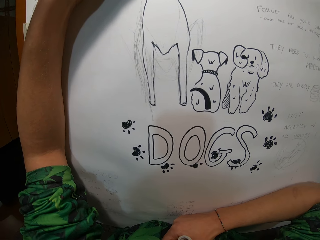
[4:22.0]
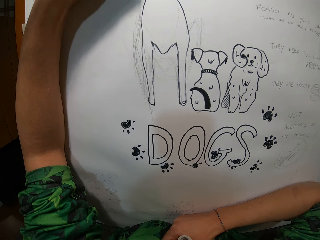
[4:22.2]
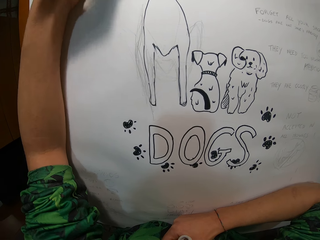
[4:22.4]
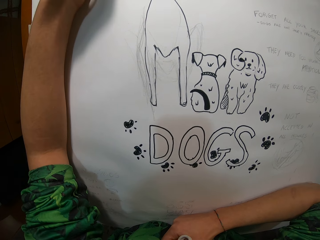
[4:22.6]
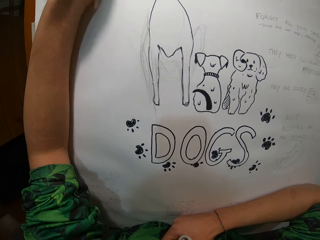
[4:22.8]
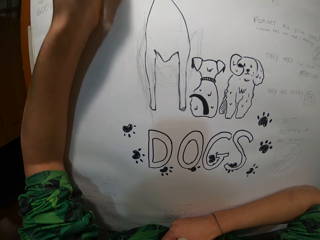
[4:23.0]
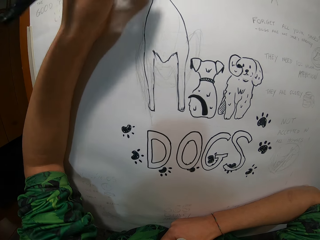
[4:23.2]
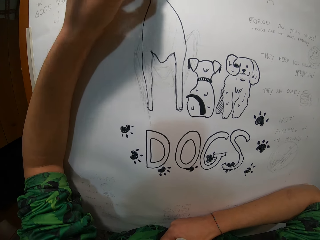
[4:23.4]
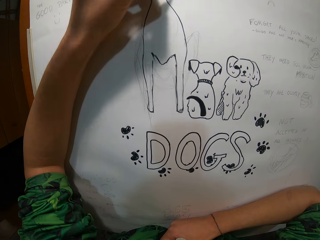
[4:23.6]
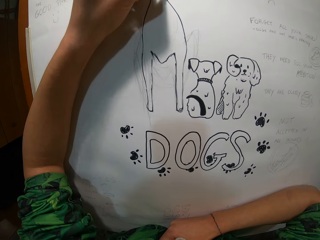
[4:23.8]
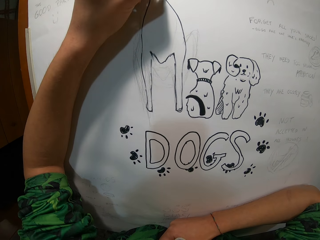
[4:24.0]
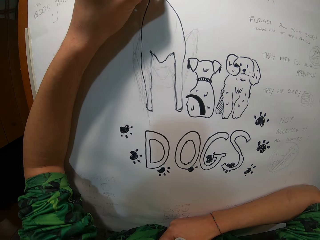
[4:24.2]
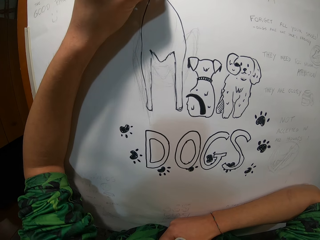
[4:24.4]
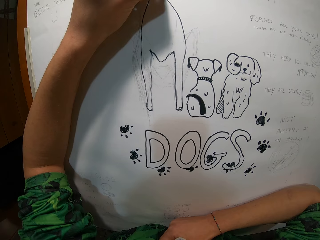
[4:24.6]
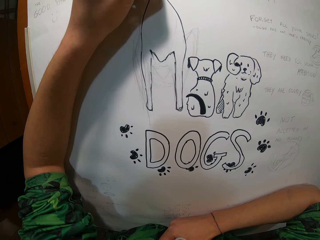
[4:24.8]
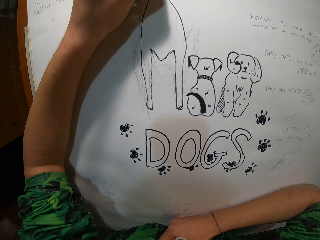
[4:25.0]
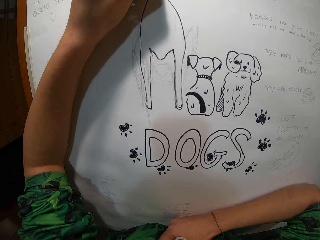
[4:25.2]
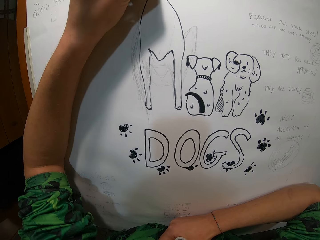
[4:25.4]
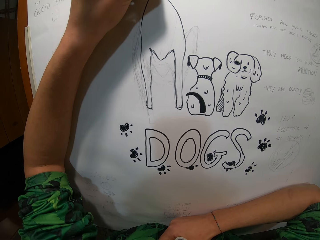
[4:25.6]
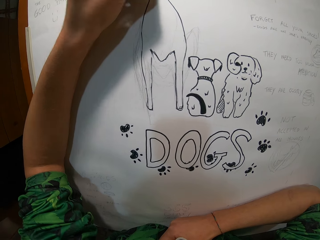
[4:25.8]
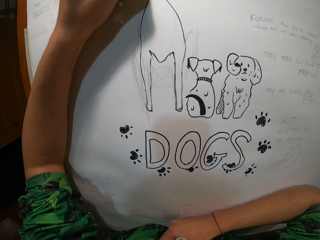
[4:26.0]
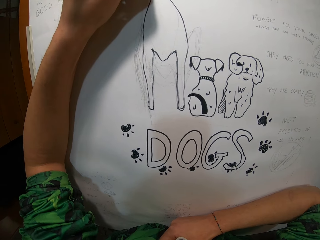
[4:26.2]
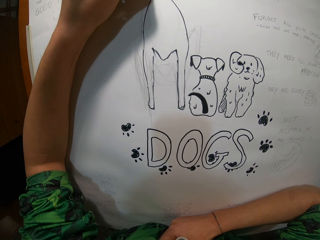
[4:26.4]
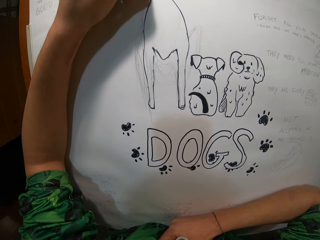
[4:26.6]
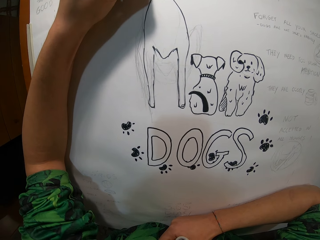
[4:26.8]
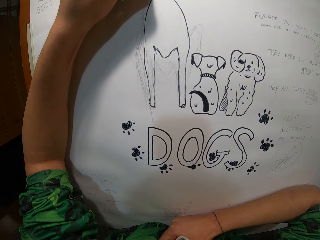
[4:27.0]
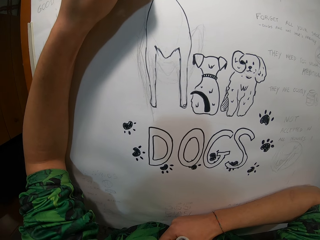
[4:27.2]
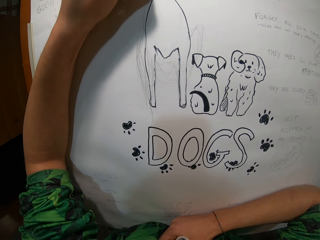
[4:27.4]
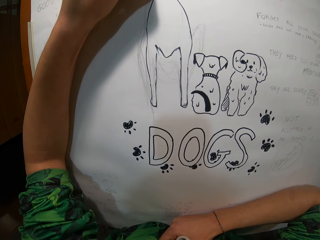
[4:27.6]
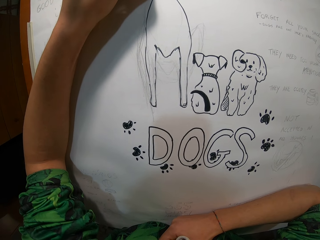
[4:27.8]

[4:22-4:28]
The camera wearer moves a hand.

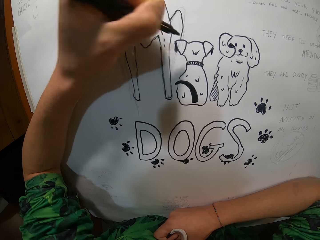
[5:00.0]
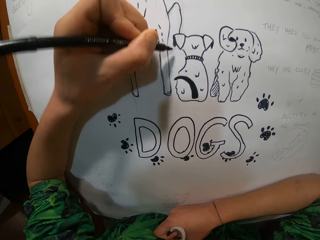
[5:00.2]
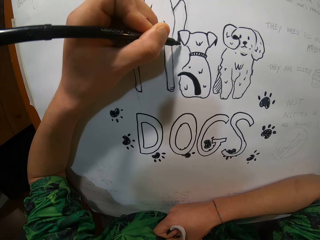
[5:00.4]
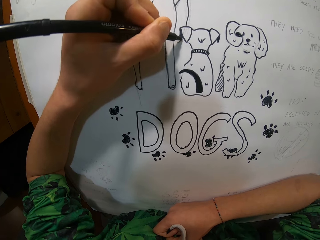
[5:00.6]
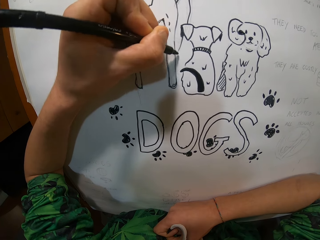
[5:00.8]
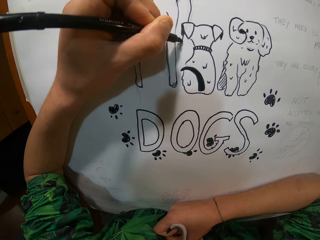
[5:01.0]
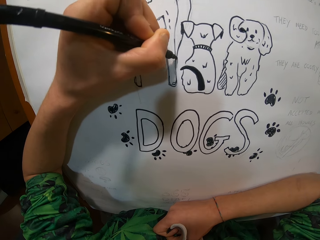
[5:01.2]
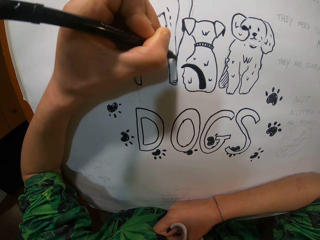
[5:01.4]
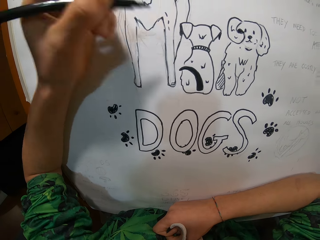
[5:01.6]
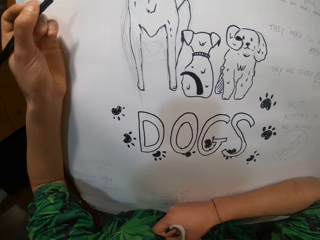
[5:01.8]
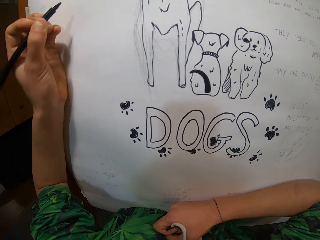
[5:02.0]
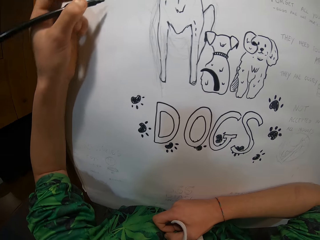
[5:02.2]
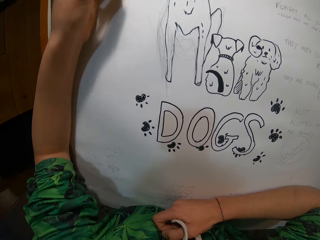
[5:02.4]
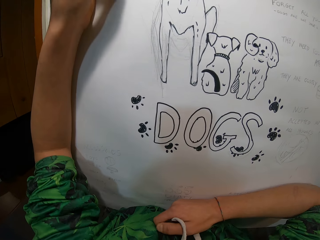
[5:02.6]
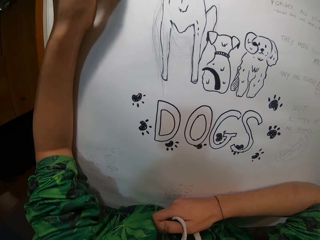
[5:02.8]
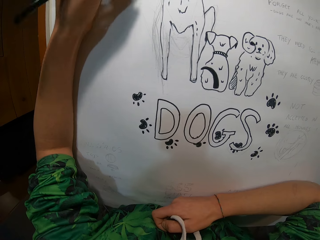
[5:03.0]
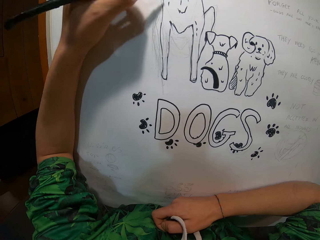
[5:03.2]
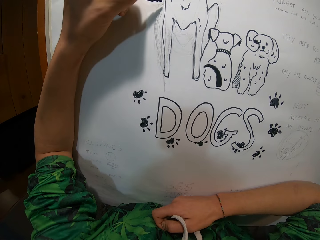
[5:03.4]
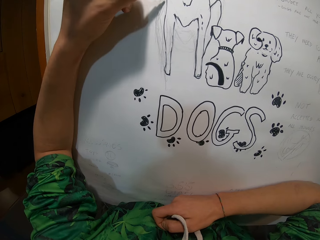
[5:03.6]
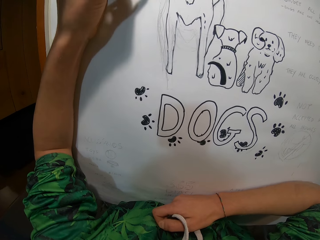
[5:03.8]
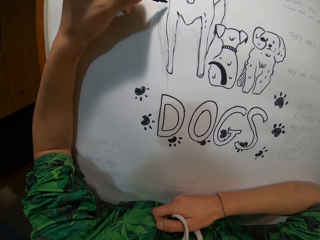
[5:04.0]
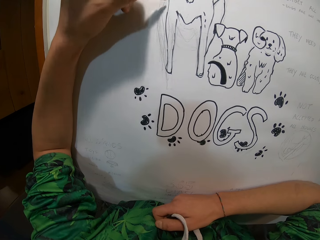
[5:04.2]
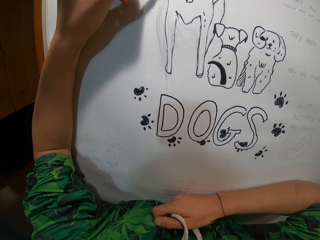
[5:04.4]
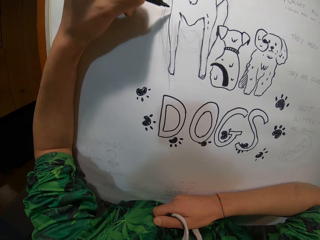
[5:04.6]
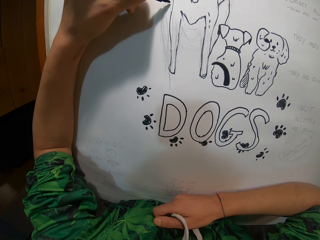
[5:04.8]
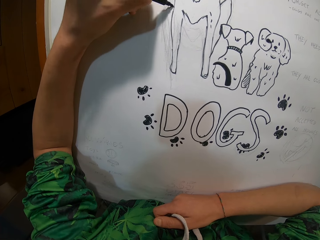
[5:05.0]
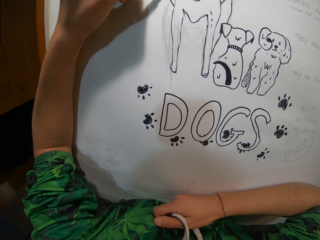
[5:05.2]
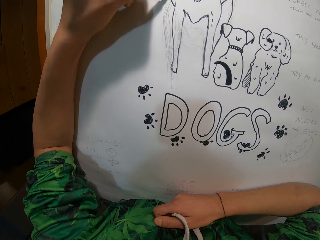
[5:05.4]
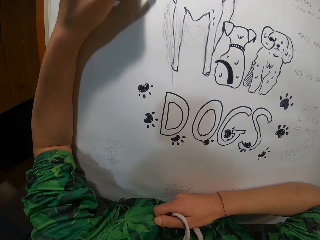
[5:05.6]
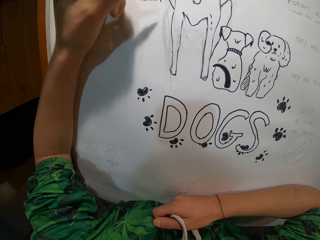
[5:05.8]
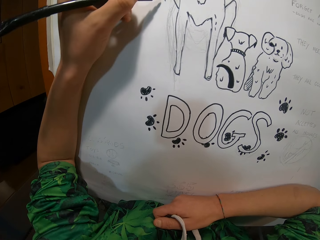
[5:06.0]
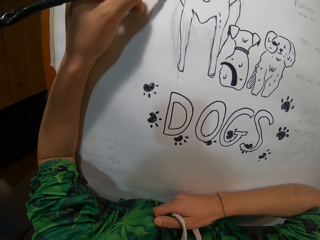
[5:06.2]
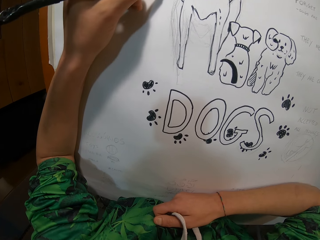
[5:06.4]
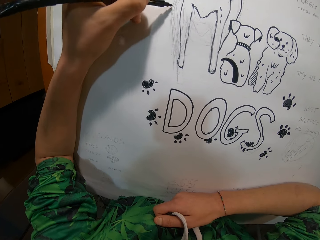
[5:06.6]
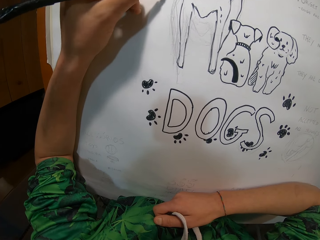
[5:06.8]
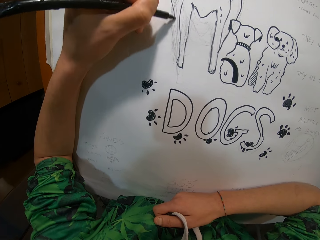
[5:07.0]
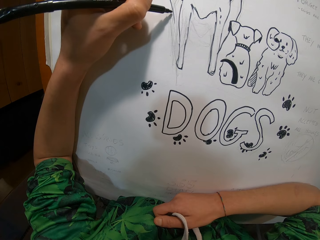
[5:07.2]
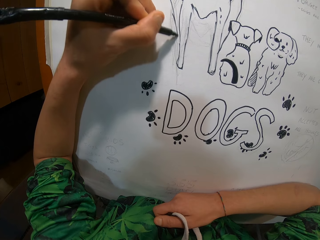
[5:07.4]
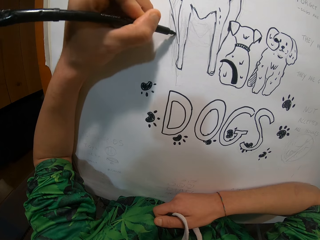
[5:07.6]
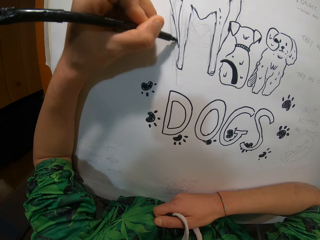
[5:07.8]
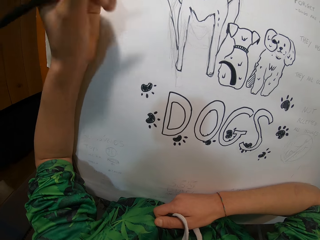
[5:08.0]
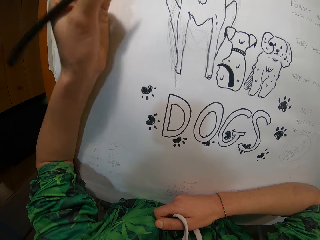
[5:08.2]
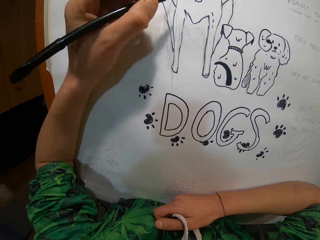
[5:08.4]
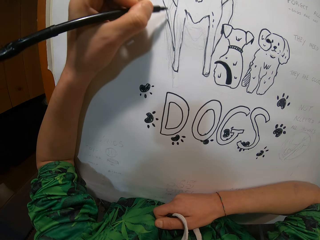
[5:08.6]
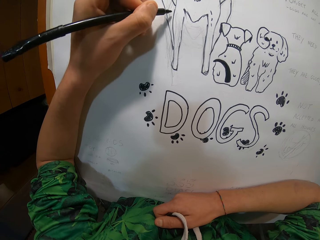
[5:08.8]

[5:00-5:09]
The camera wearer withdraws the marker from the white paper with her left hand. She draws the picture of the dog on the white paper with the marker.

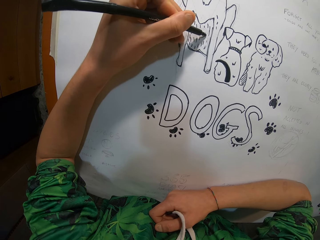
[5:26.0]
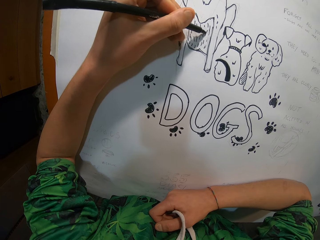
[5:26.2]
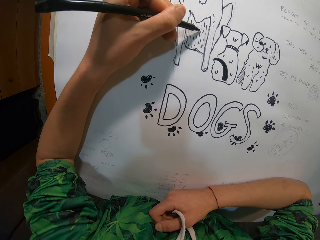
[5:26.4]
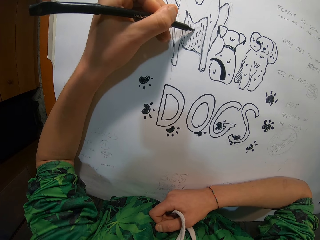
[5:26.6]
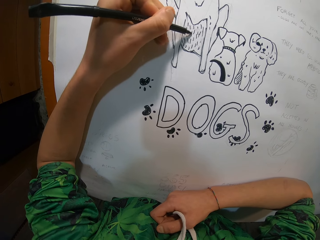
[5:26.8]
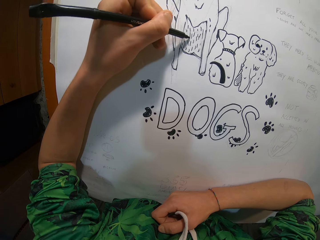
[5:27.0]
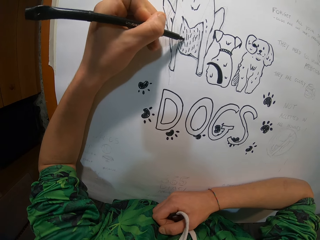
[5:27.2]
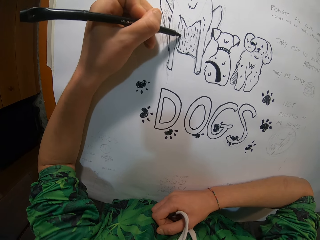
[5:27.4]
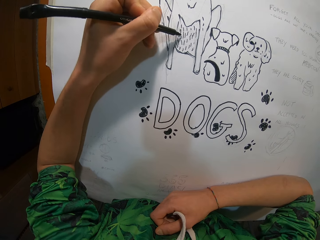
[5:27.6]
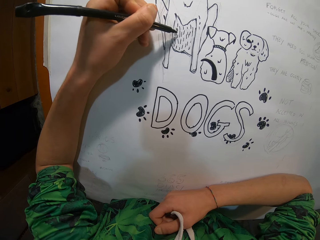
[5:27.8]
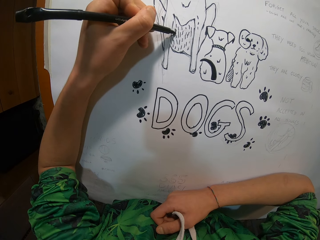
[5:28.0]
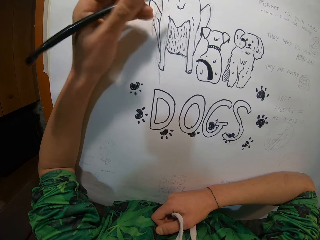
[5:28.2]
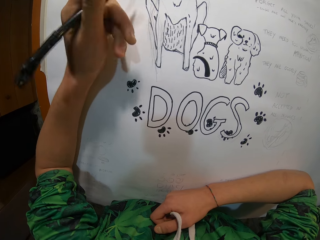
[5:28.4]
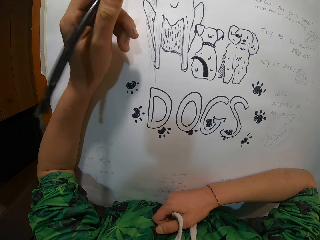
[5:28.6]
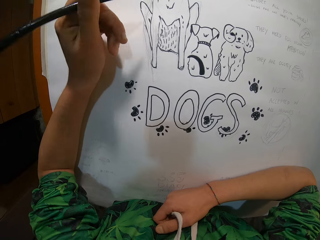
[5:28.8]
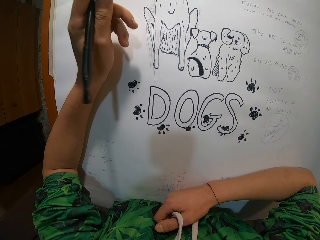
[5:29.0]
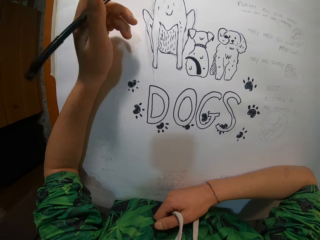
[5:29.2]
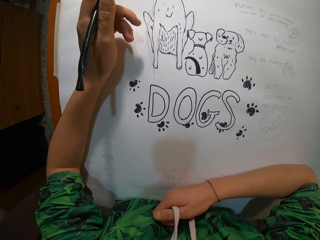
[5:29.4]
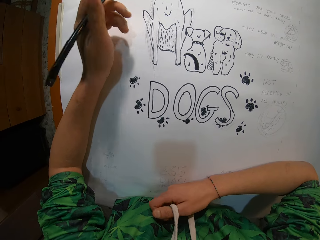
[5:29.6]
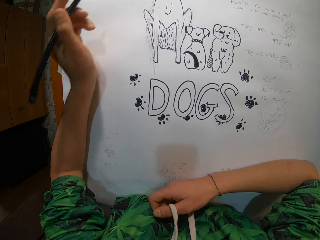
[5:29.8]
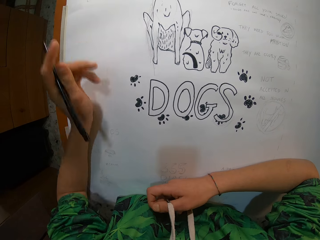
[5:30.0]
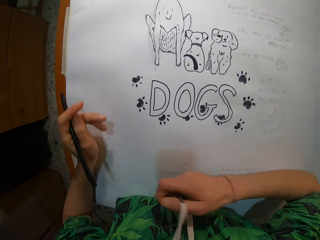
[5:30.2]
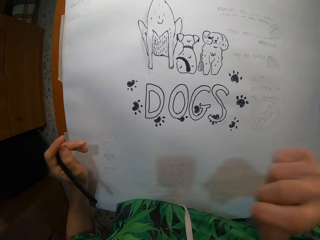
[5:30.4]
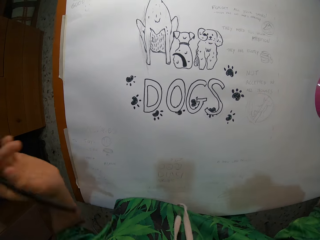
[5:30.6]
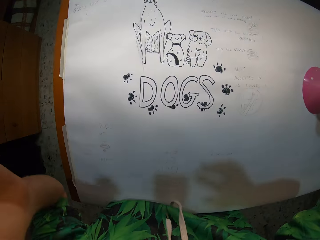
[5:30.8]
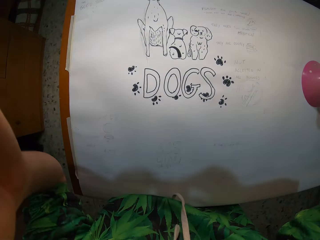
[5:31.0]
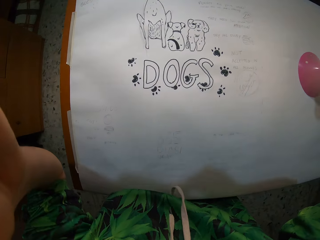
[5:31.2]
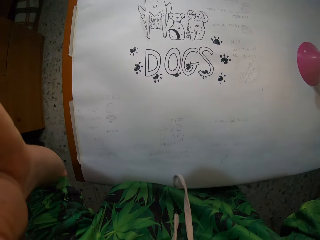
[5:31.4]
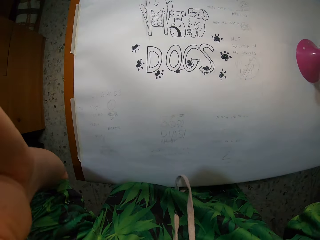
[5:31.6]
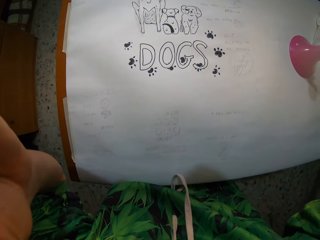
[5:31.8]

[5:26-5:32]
The camera wearer withdraws the marker from the white paper with her left hand. They shake the pencil. They lift his hands.
